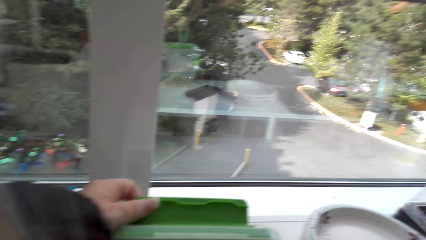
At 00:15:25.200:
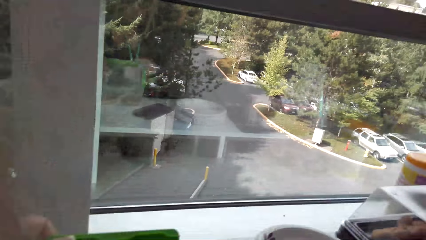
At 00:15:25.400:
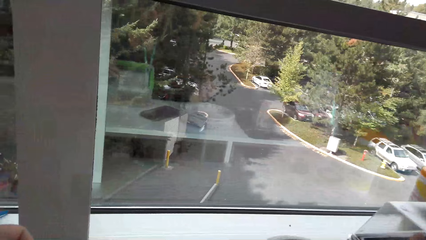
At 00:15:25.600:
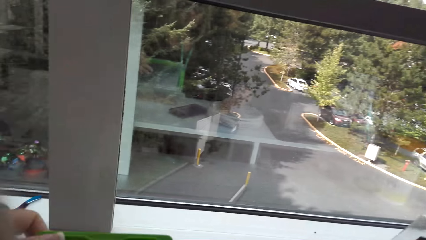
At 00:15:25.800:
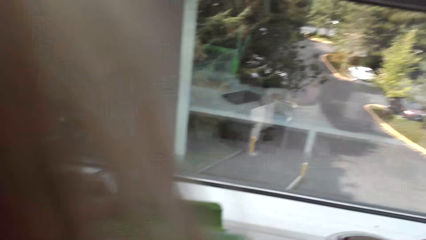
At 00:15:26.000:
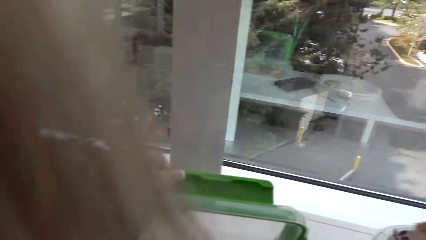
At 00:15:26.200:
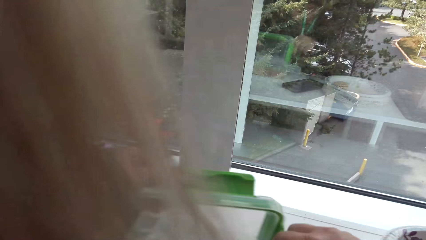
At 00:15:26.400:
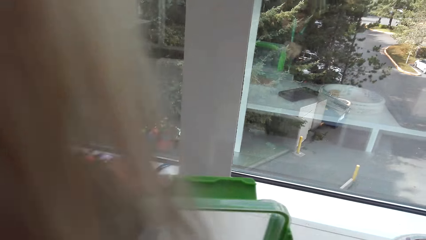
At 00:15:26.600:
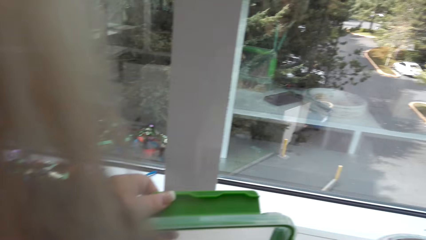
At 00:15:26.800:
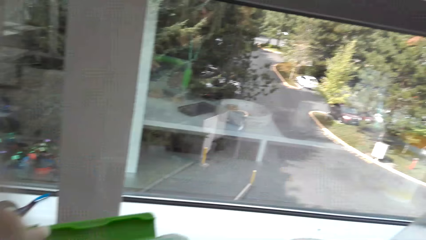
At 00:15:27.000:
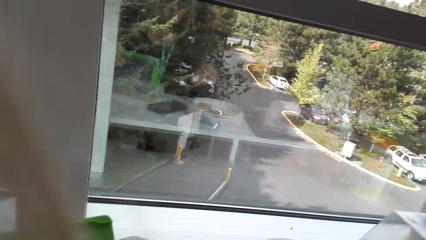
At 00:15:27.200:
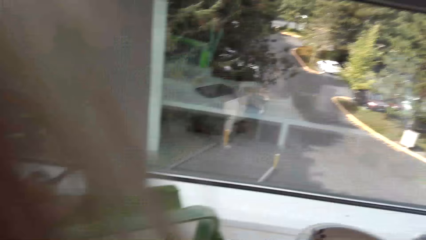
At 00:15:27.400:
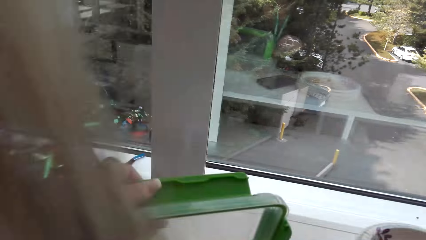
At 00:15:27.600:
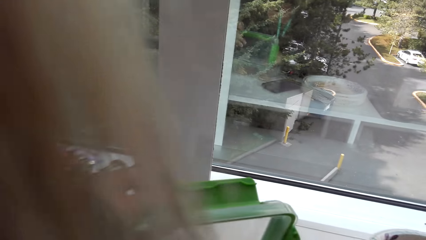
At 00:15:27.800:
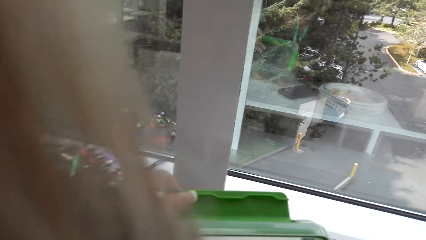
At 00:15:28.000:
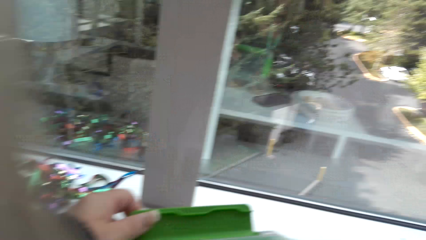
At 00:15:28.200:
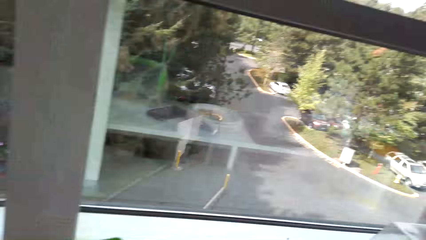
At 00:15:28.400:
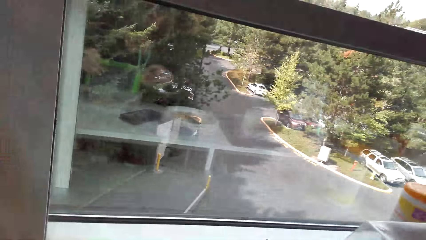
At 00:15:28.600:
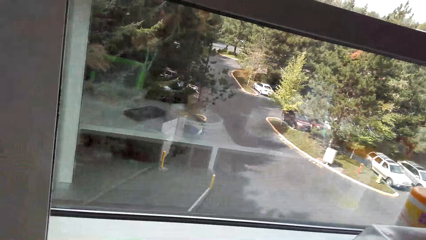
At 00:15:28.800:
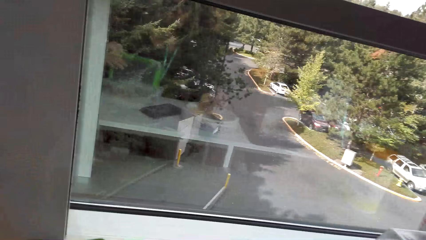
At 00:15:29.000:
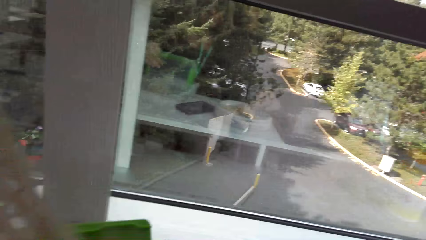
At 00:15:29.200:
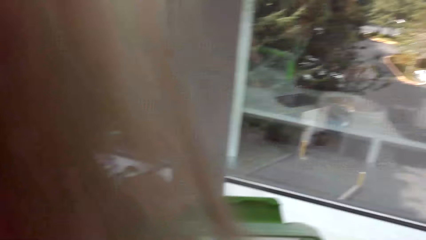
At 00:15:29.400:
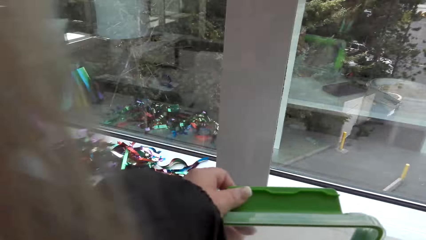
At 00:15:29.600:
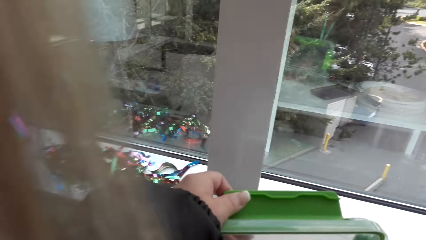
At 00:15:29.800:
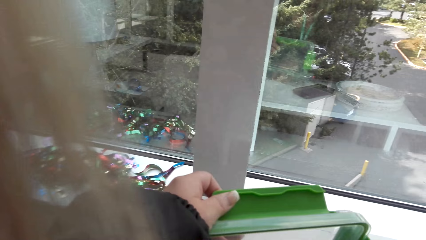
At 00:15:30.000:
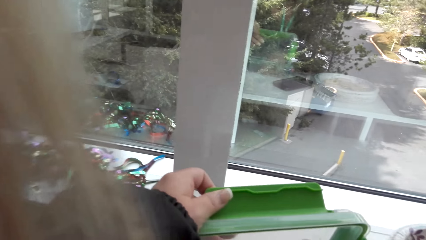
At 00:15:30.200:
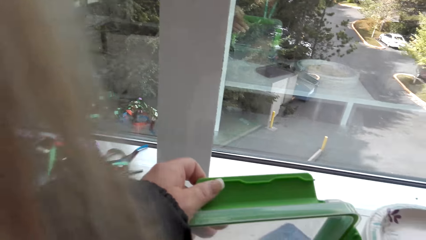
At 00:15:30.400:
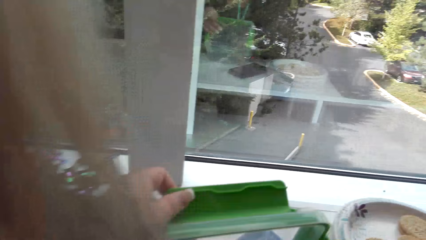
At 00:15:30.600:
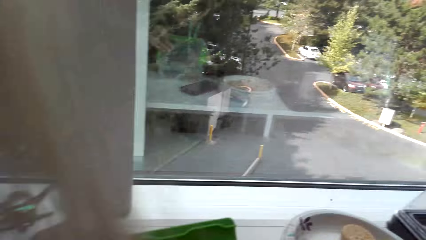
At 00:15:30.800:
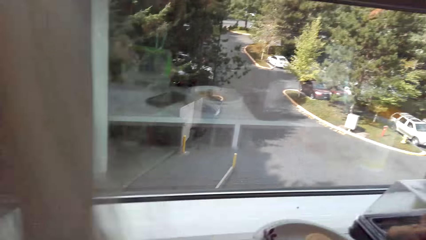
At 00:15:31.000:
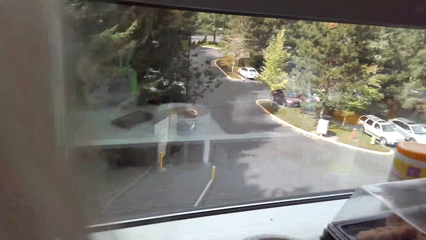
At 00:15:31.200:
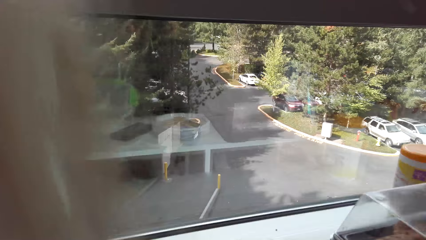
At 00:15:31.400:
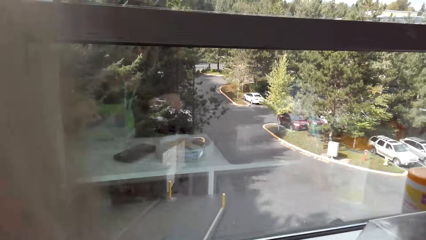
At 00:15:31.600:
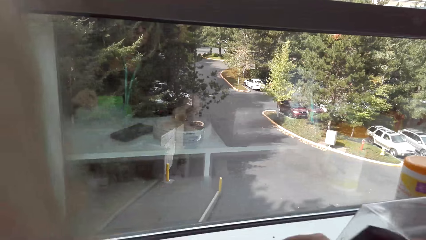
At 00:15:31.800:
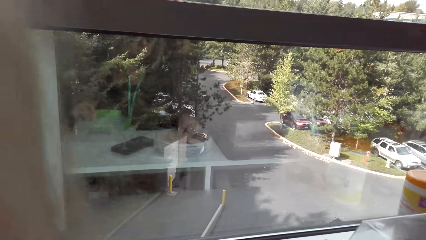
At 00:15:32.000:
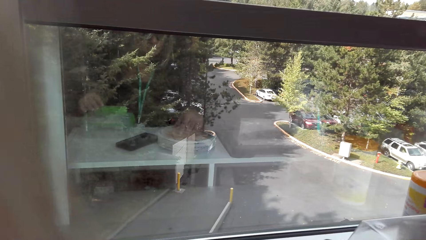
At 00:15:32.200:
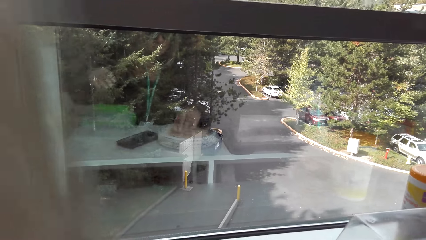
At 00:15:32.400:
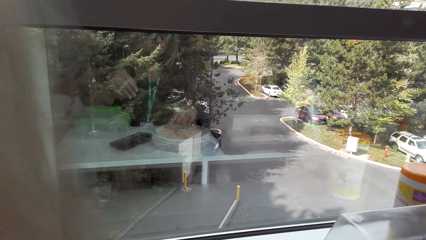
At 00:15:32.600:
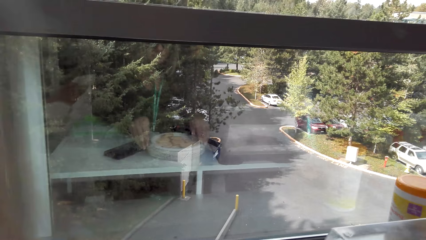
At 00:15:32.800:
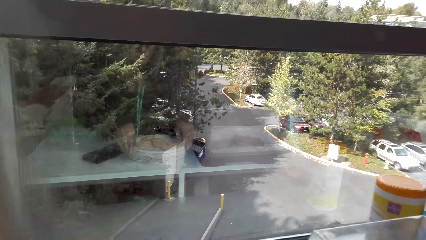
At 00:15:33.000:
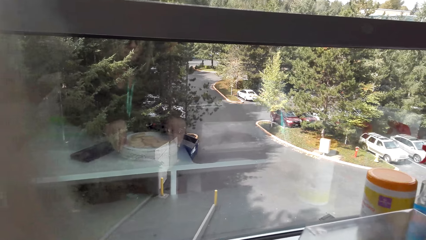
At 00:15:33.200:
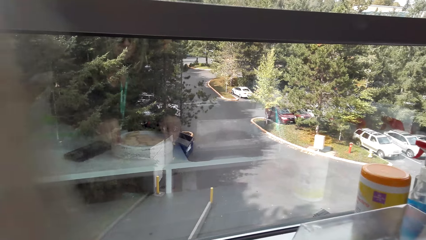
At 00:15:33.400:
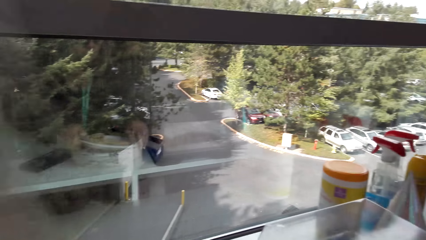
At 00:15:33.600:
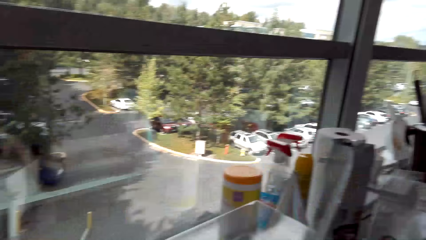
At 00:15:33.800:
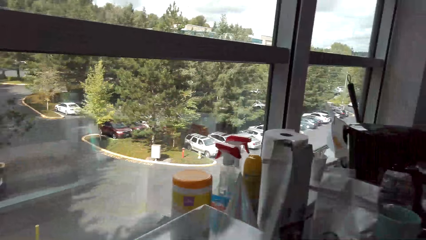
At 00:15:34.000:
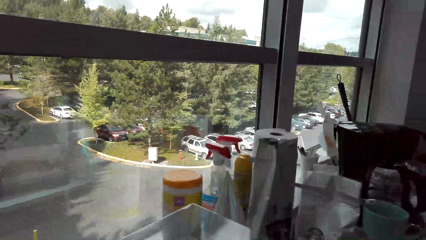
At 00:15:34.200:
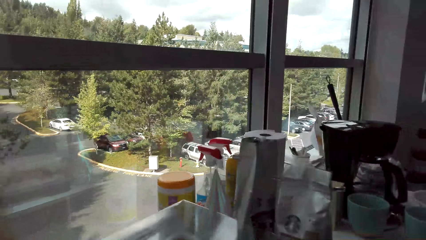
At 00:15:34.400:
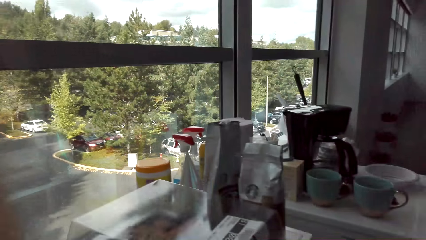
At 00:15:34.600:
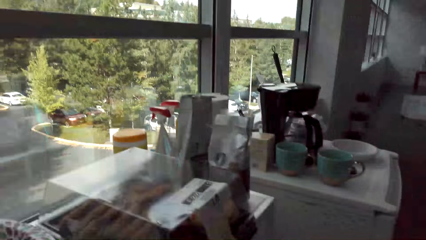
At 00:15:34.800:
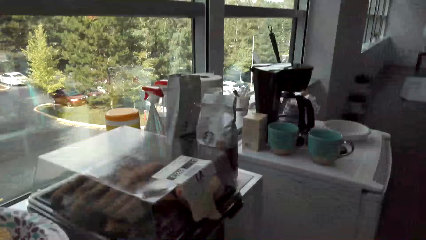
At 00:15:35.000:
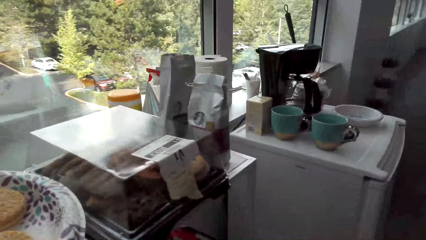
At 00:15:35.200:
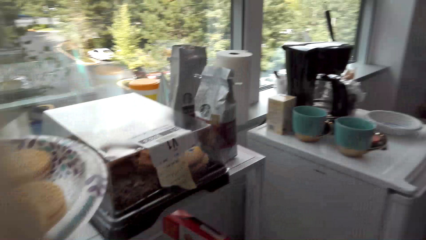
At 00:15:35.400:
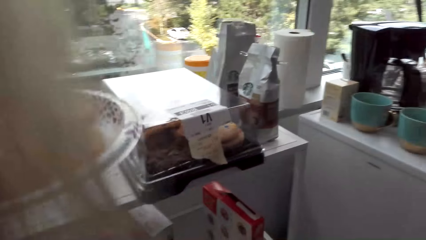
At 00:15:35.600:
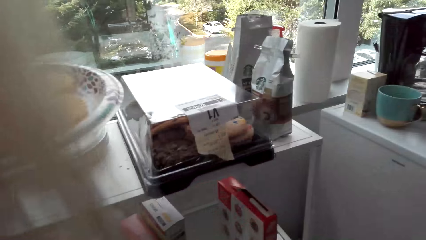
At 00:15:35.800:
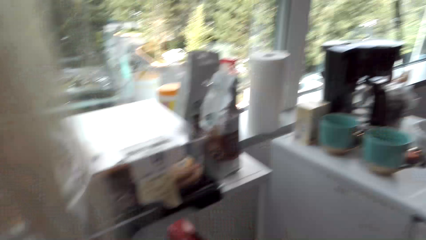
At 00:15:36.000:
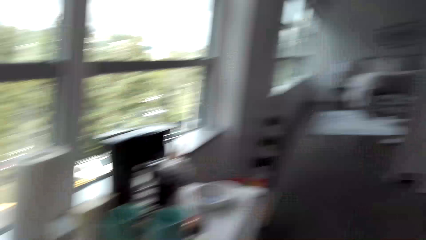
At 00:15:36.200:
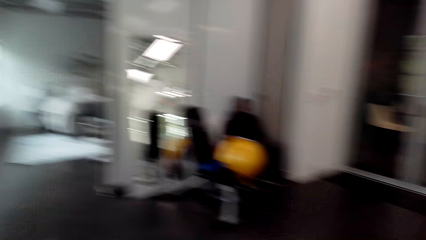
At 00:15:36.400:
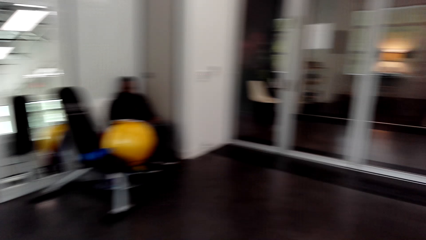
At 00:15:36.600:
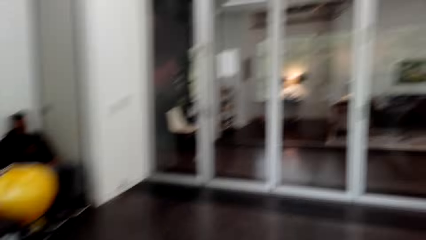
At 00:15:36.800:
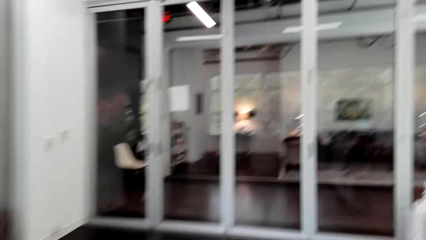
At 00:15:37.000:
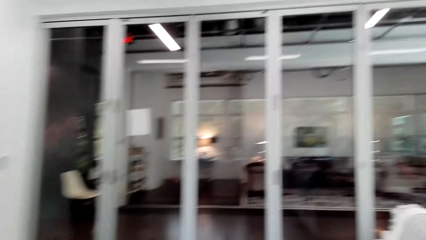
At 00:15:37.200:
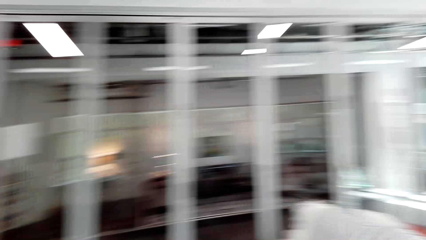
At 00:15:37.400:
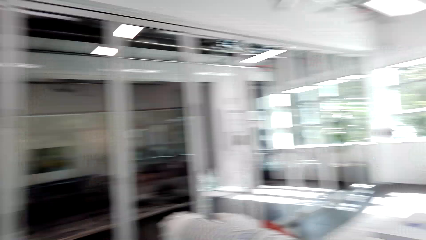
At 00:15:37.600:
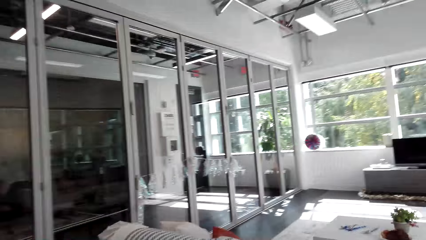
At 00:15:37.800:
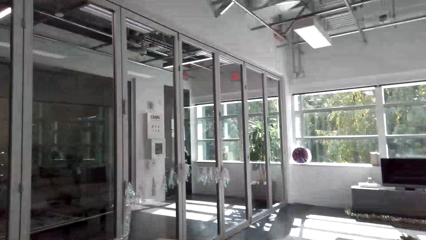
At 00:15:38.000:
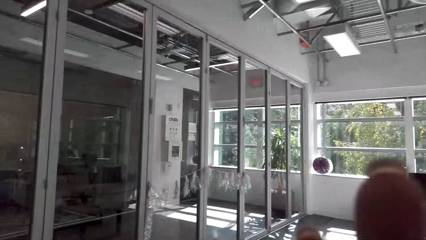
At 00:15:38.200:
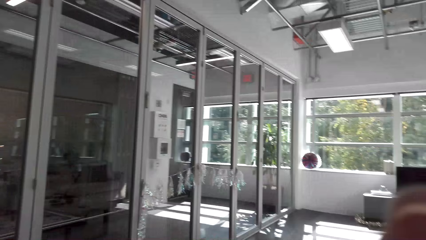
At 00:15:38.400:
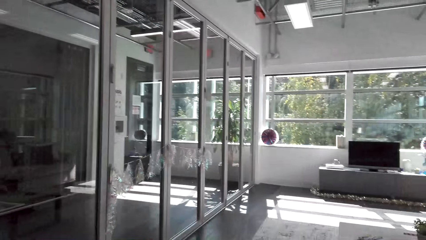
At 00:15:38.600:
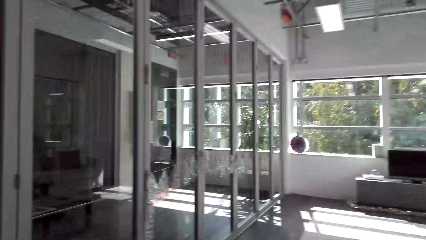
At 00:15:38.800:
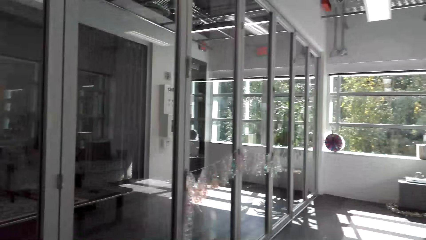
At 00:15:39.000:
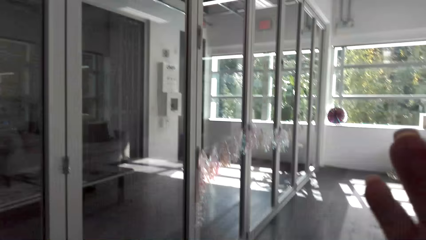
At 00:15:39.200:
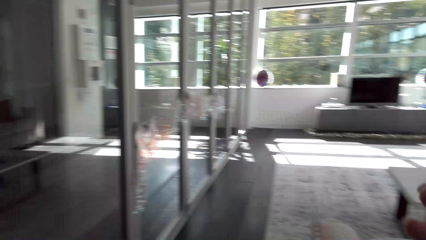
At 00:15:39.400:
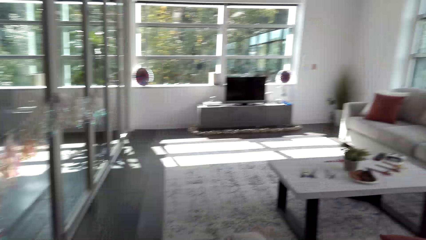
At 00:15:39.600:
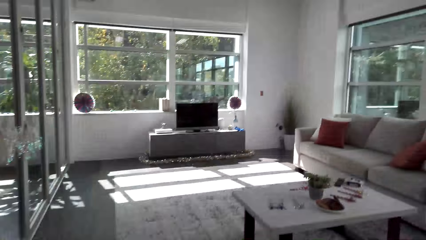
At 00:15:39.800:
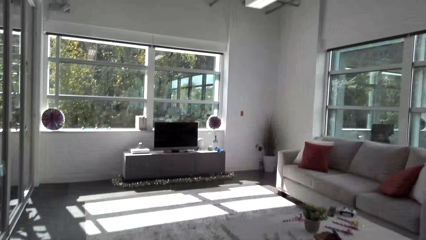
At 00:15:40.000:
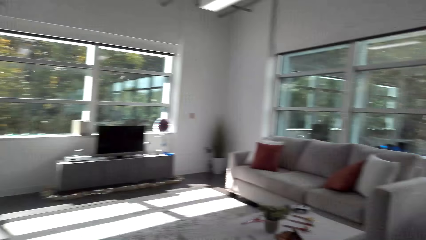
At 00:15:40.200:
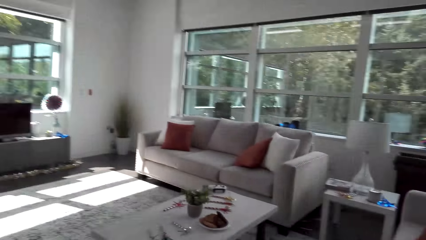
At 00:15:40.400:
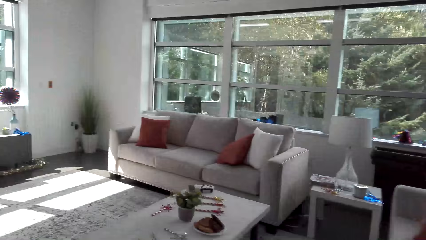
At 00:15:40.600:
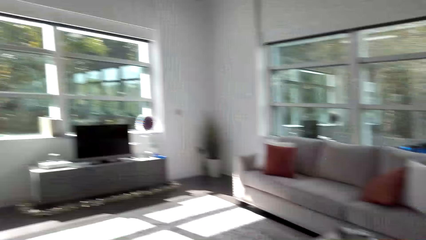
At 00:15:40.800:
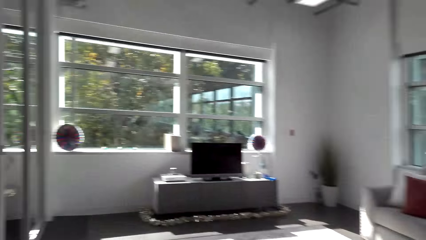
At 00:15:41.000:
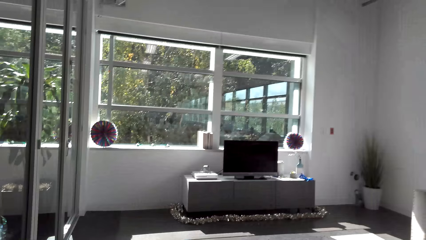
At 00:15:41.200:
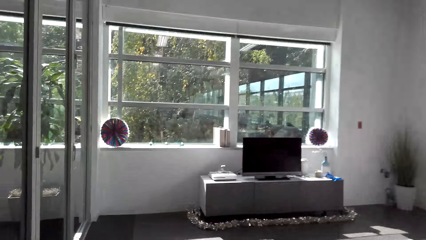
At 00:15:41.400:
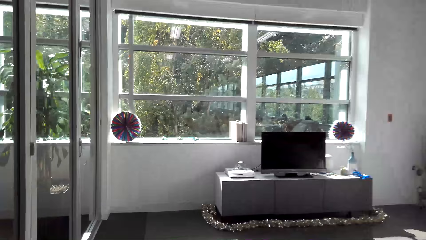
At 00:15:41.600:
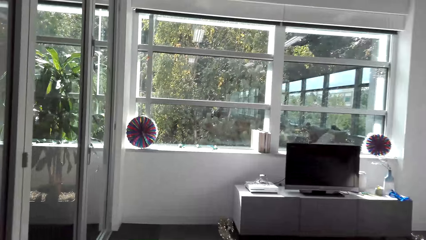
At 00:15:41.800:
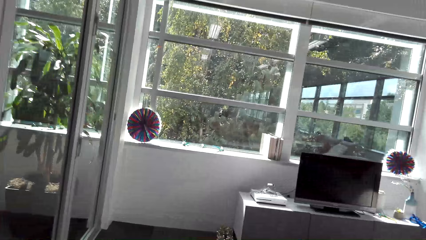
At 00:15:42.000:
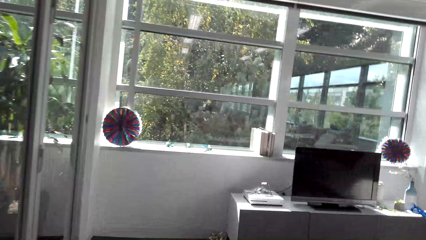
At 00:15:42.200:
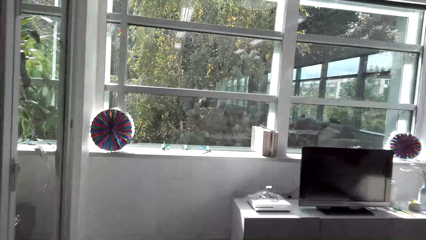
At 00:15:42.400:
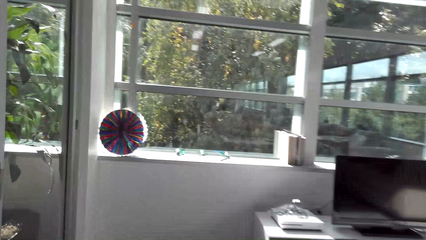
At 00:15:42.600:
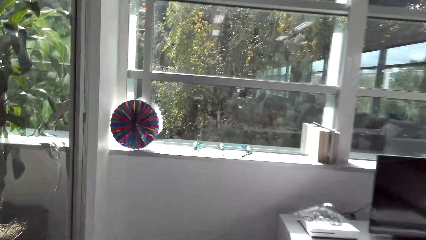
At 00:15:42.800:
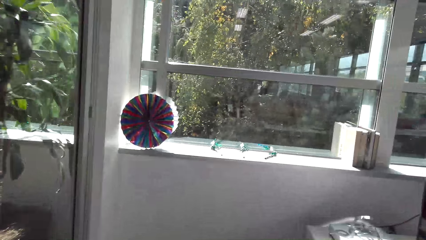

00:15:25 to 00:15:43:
The camera wearer puts cookies on the plate from the dish. They put the cookies on the plate. They pick up the plate of cookies. A man sits down. The camera wearer walks around the room.
